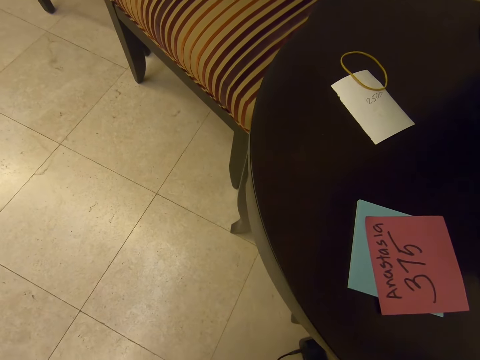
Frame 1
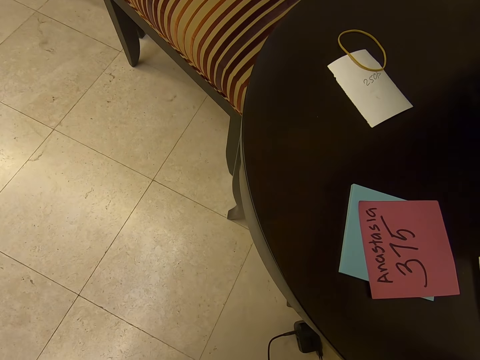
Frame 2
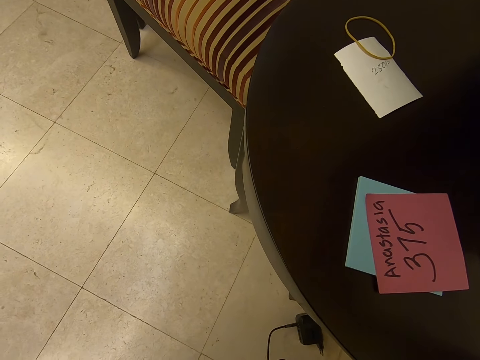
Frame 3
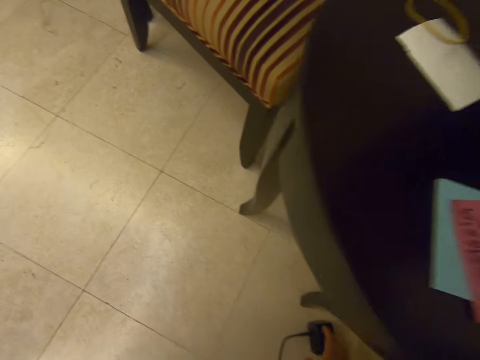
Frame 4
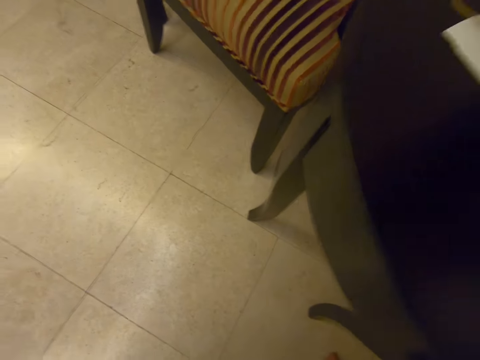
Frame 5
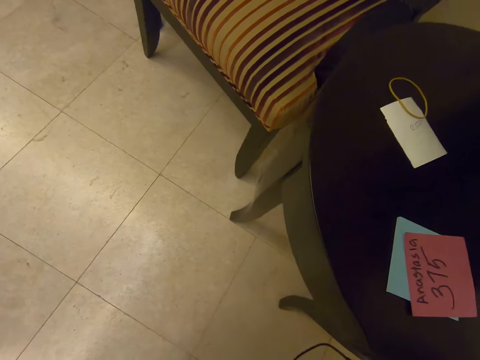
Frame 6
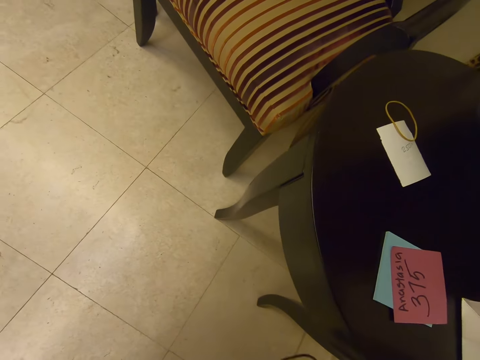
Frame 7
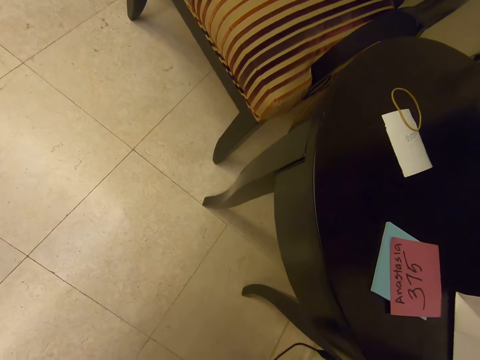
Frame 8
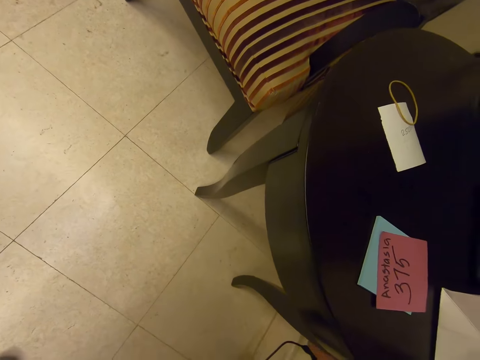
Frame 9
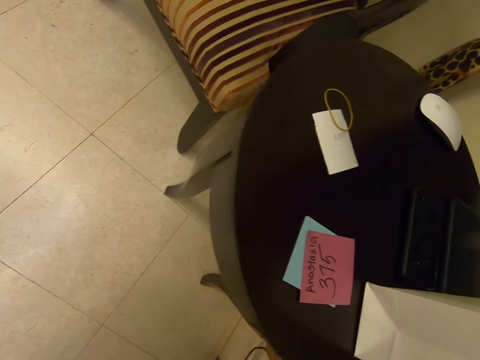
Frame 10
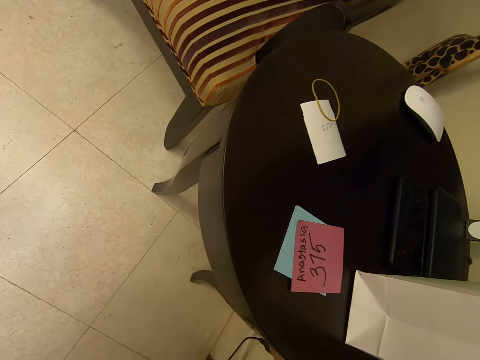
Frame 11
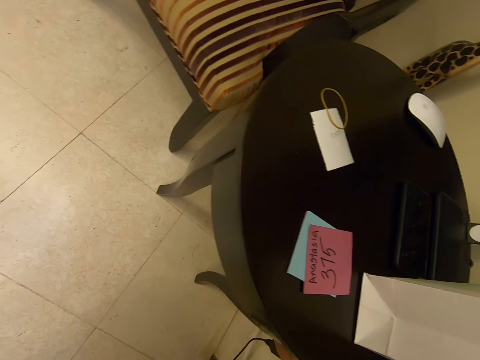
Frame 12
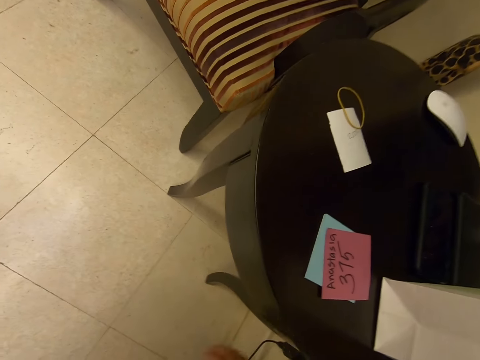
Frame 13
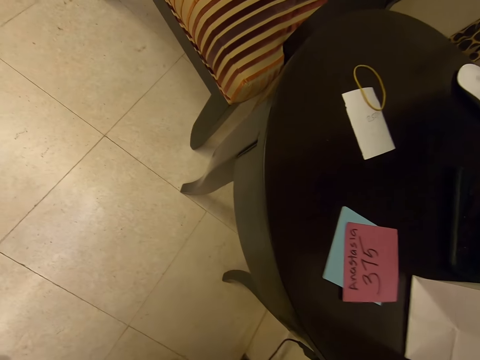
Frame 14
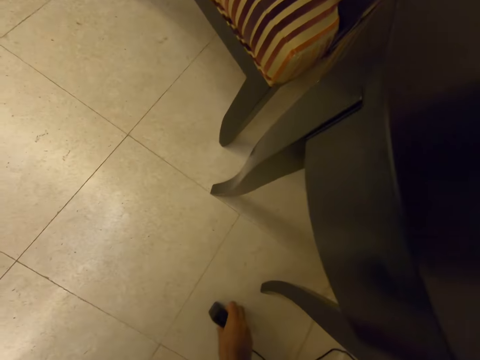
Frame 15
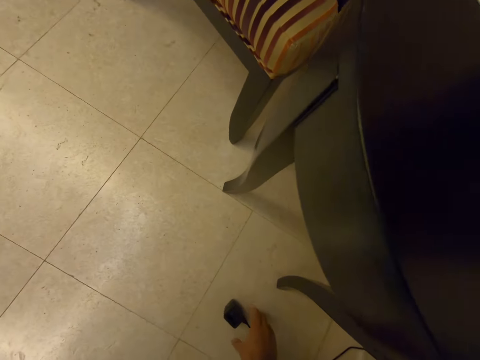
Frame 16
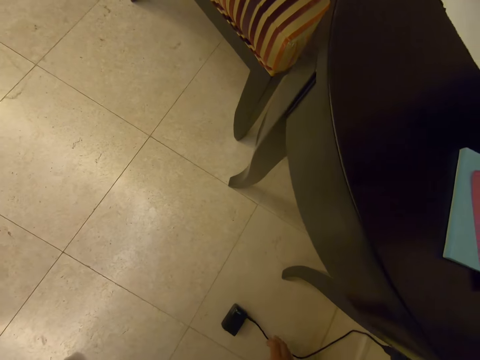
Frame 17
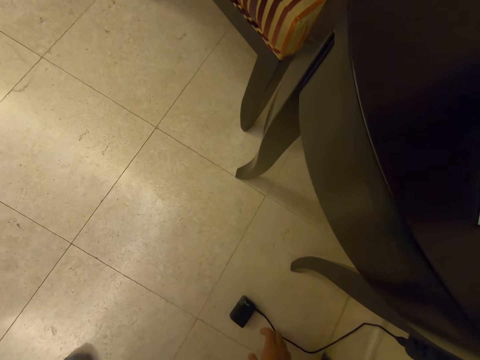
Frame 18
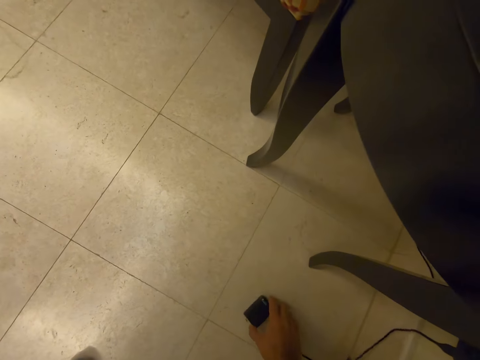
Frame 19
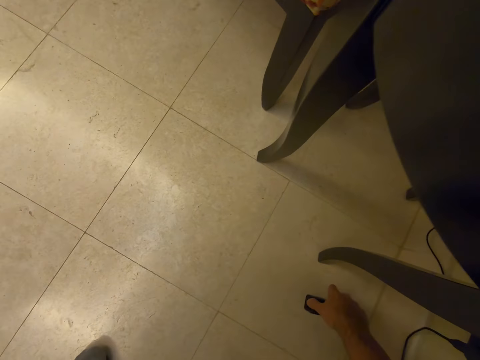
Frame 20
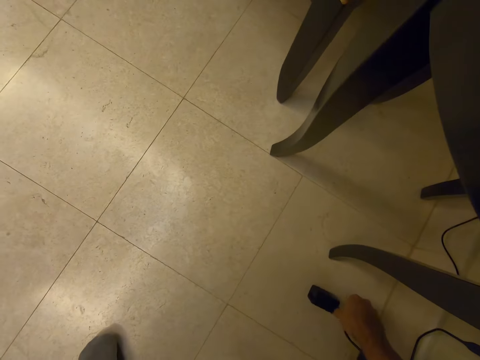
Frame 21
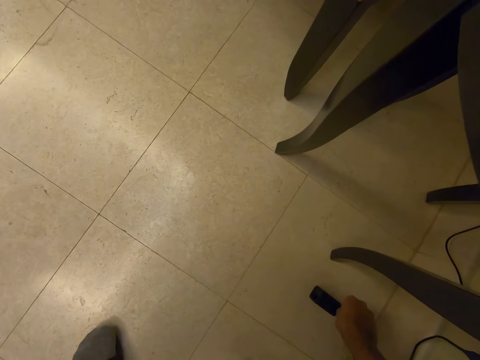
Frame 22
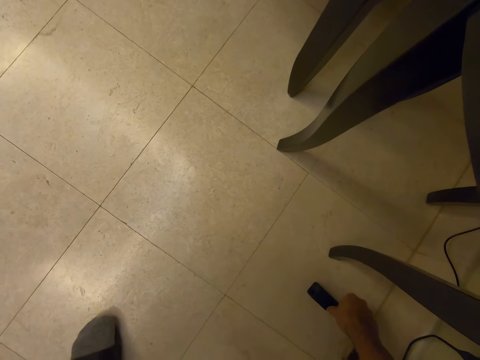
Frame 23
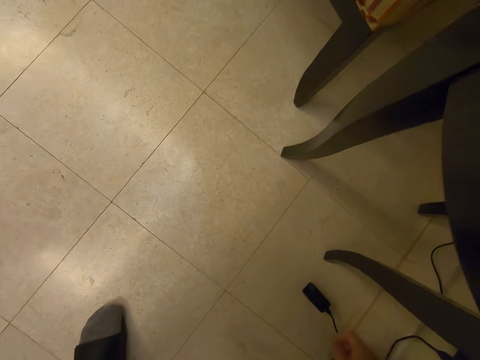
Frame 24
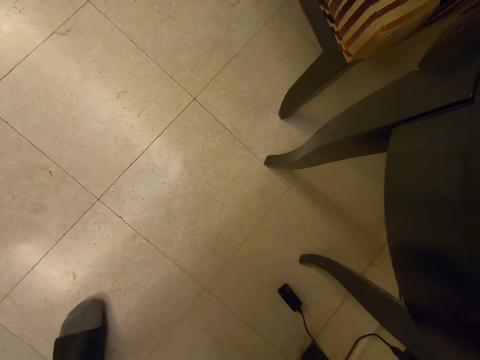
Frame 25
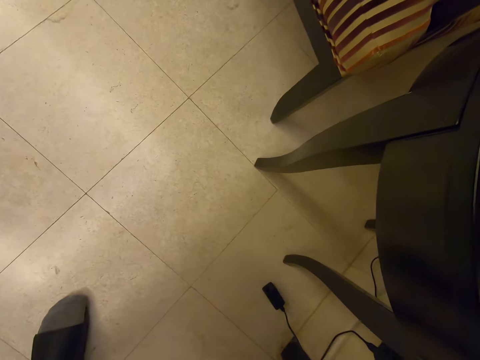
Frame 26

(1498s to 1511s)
The camera wearer picks up an adapter on the floor. They connect the adapter to the socket on the wall. They place the adapter on the floor. They hold the adapter. They place the adapter on the floor.

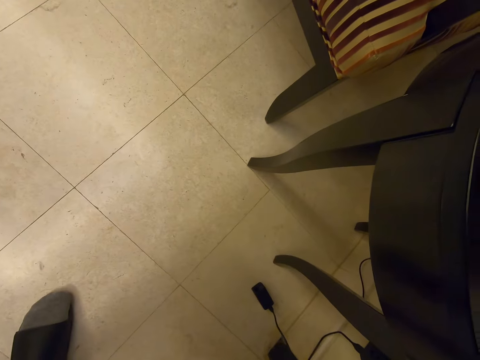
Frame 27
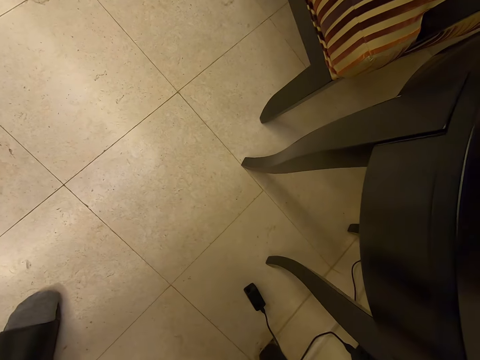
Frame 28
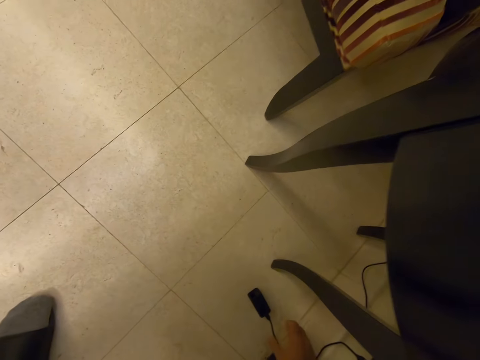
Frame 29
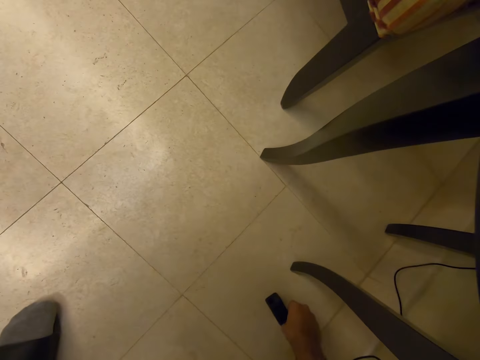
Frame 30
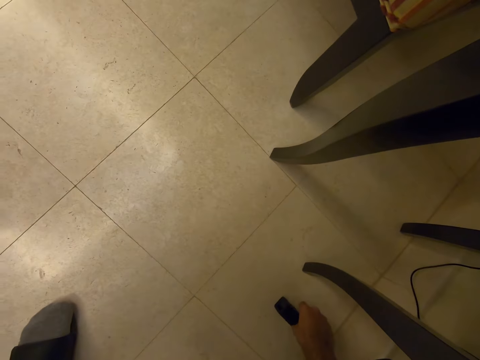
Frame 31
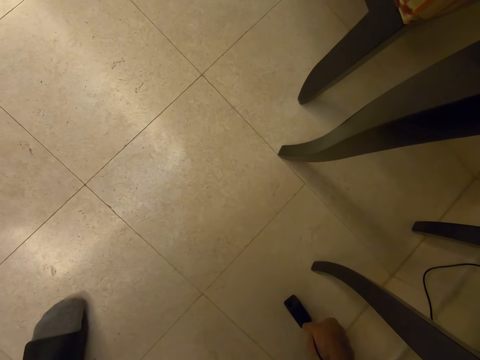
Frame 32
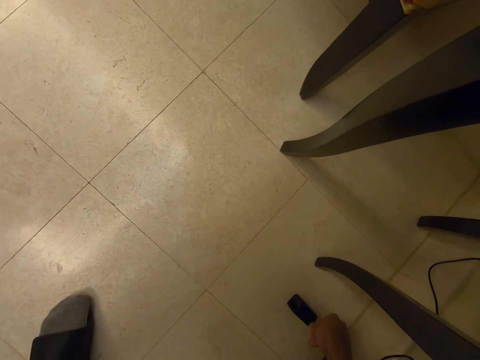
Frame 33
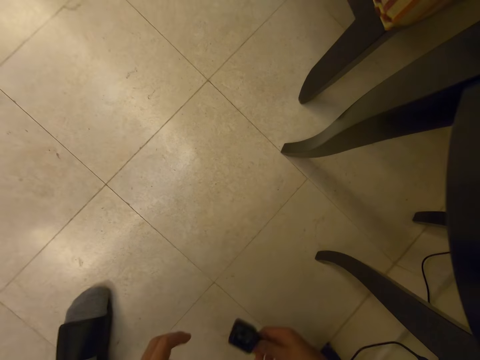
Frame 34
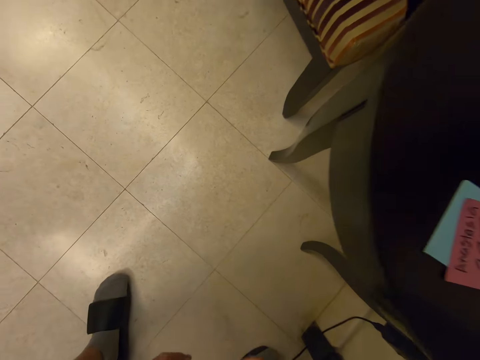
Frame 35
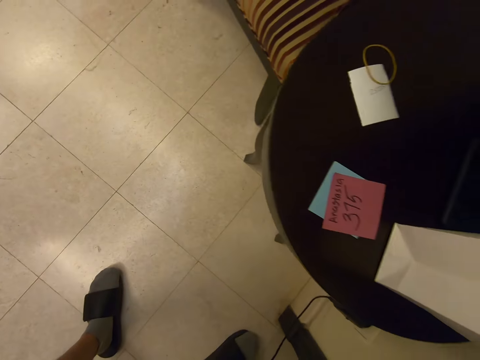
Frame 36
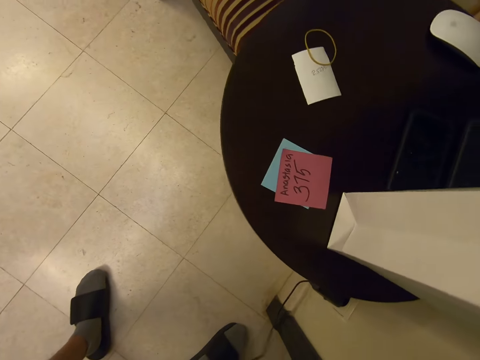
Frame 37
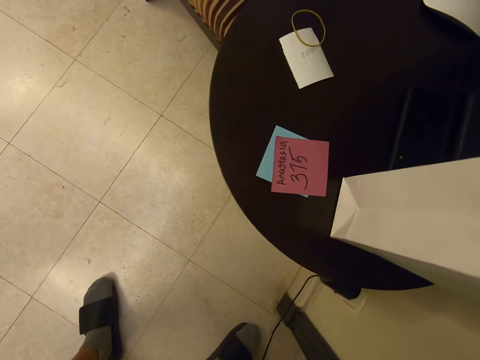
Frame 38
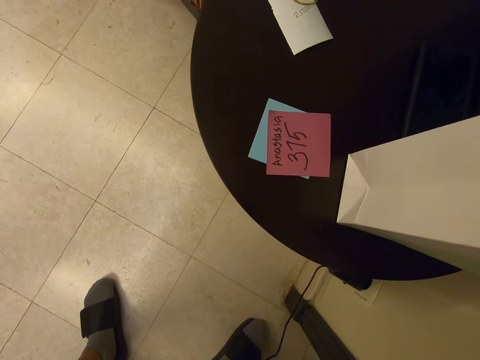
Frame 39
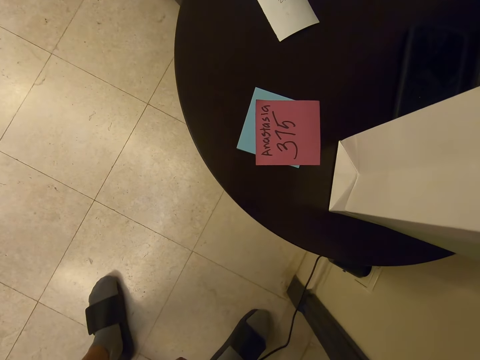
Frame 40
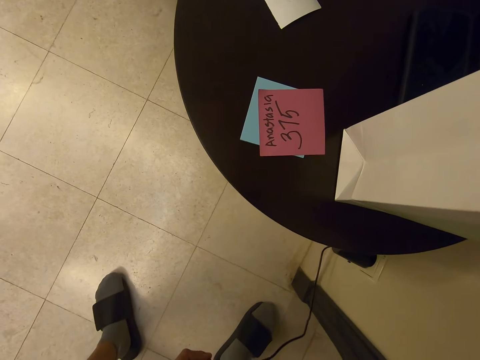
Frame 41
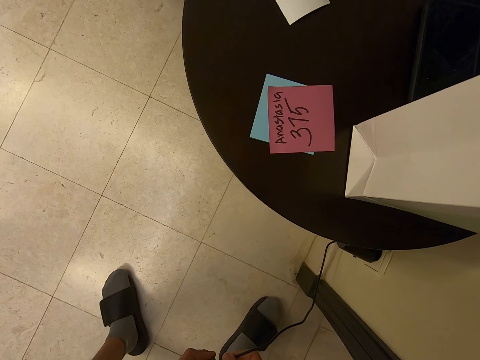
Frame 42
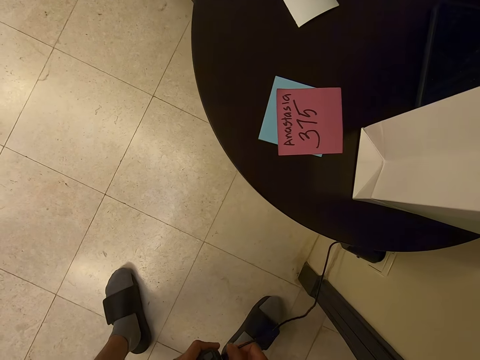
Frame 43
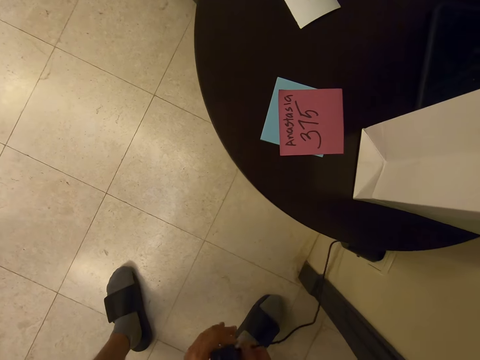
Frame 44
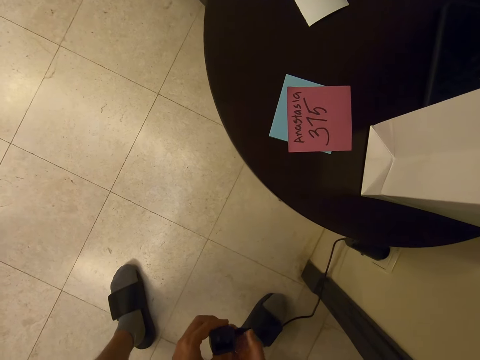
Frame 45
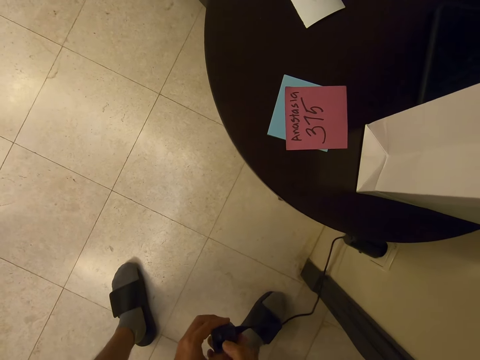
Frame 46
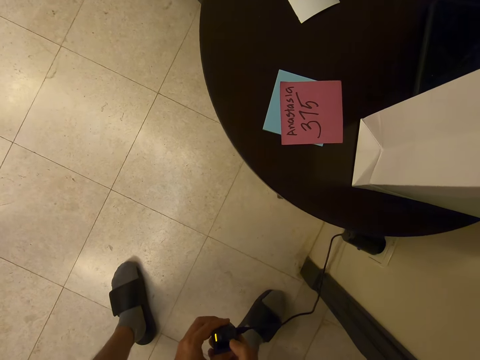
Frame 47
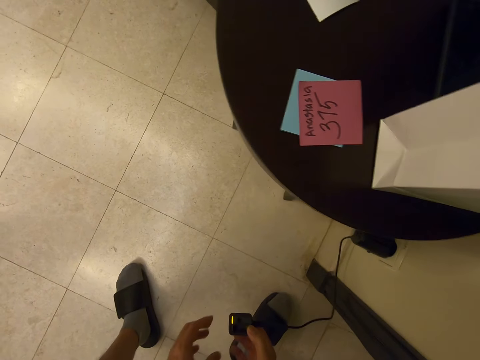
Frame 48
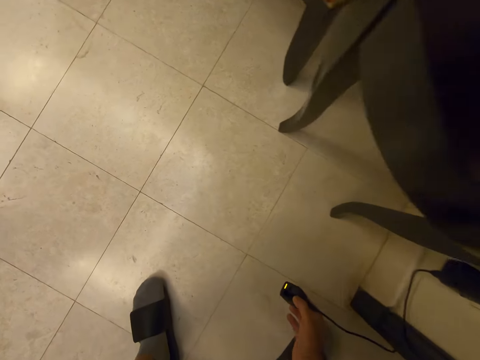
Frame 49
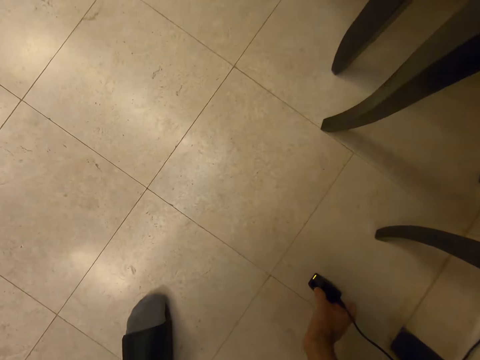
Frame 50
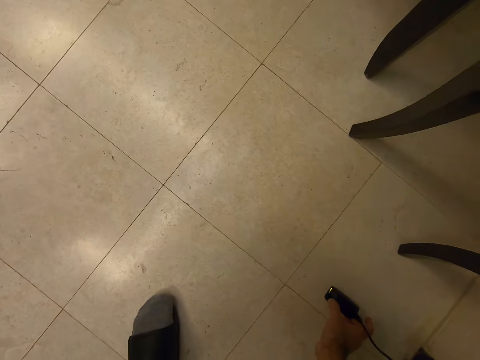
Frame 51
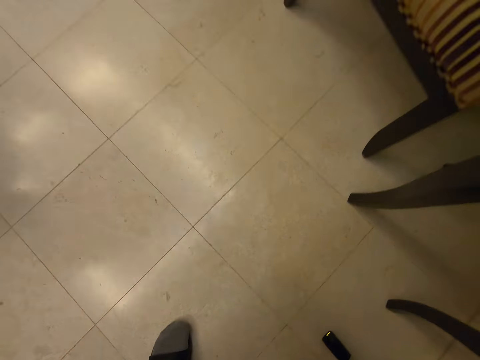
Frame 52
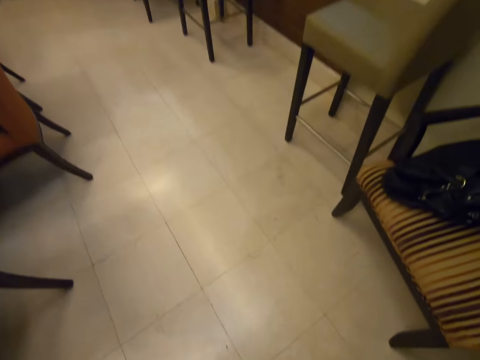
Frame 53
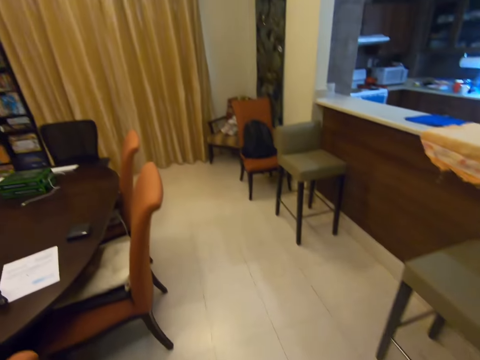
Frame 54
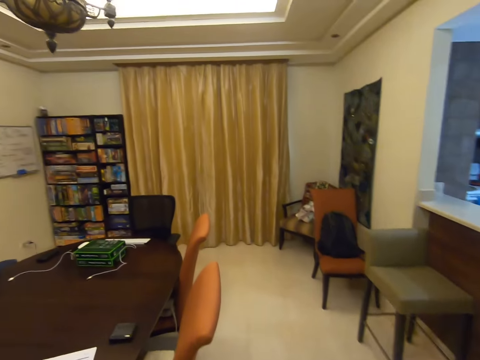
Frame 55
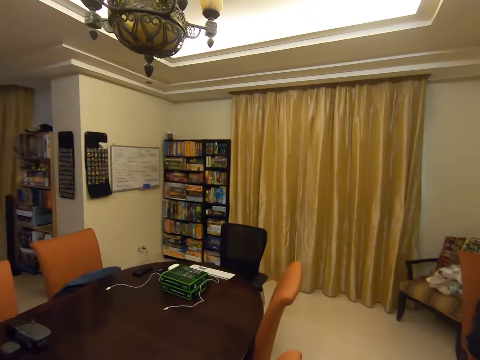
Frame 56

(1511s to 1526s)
The camera wearer holds something. They adjust the adapter and pick up the adapter. They connect a cable to the adapter. They place the adapter on the floor. They walk around.
